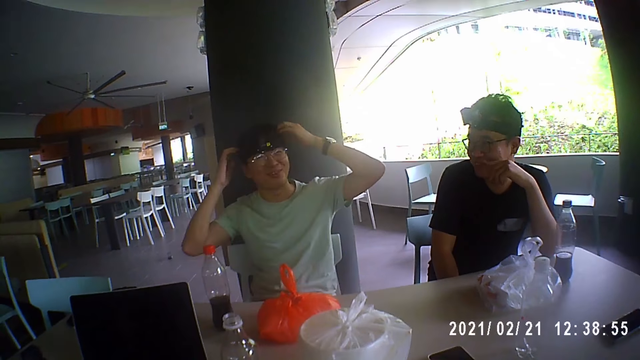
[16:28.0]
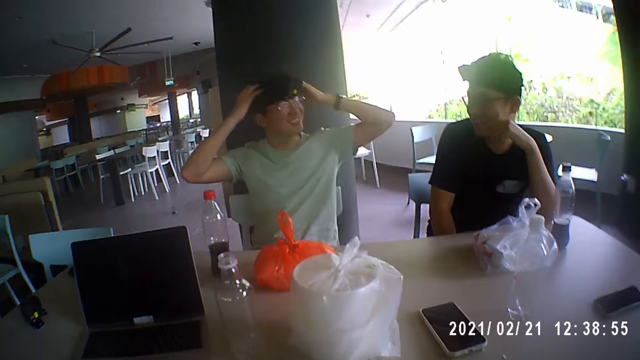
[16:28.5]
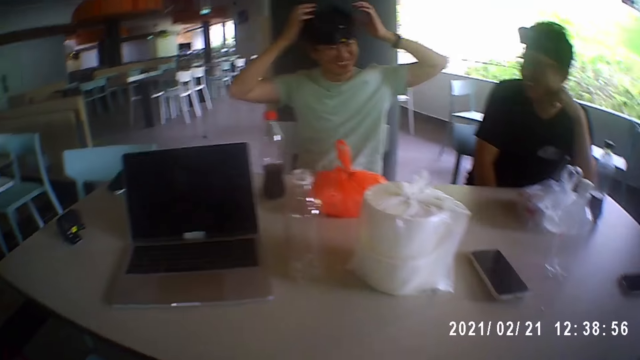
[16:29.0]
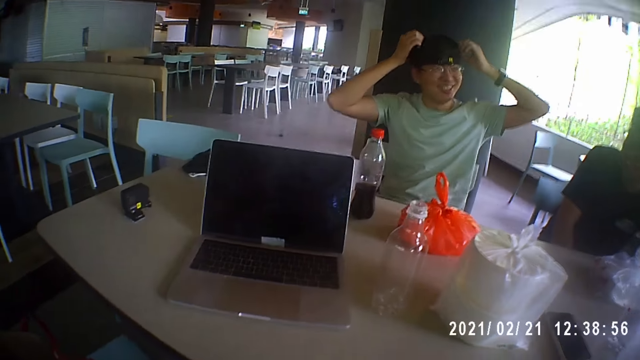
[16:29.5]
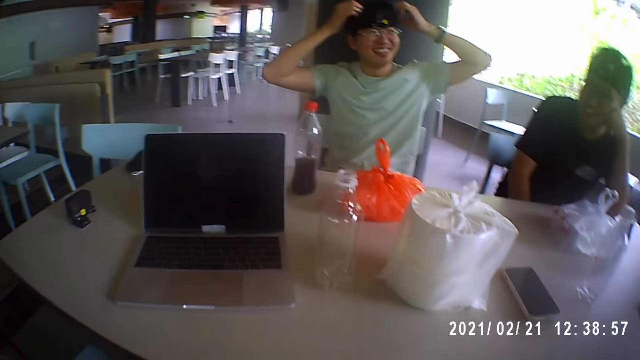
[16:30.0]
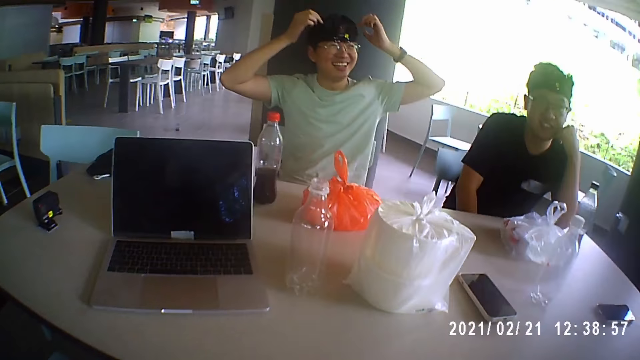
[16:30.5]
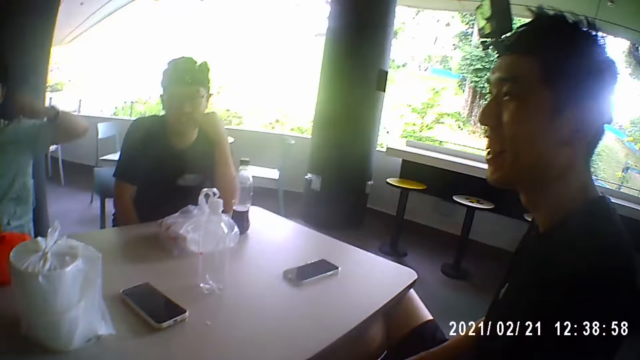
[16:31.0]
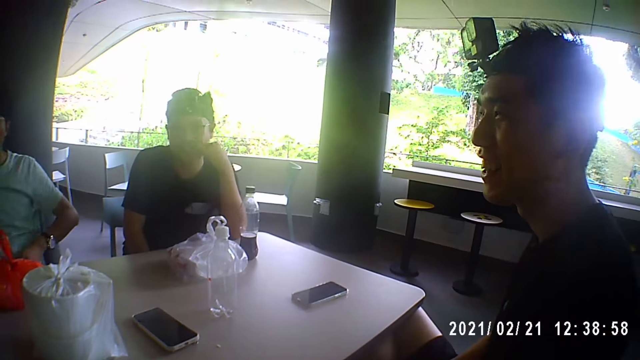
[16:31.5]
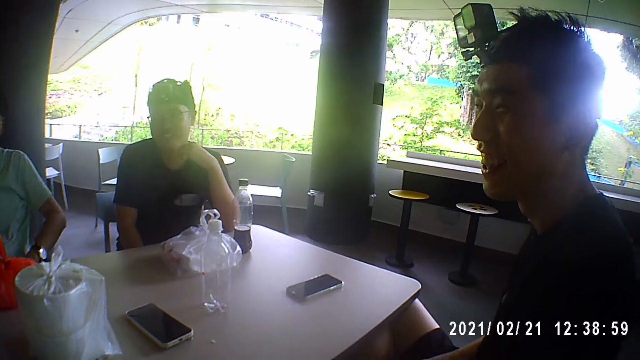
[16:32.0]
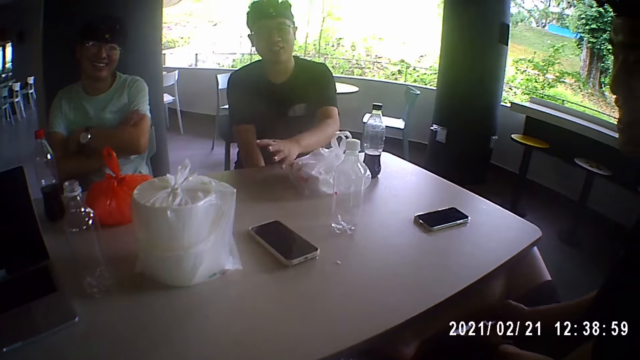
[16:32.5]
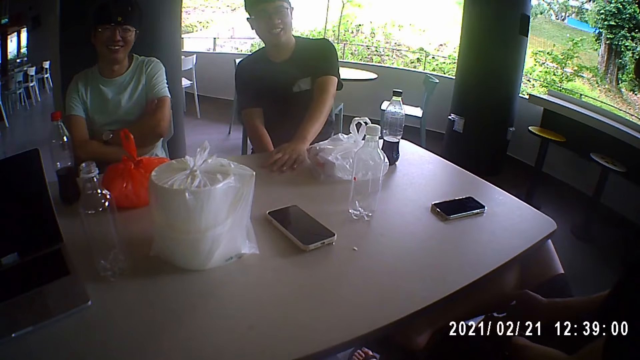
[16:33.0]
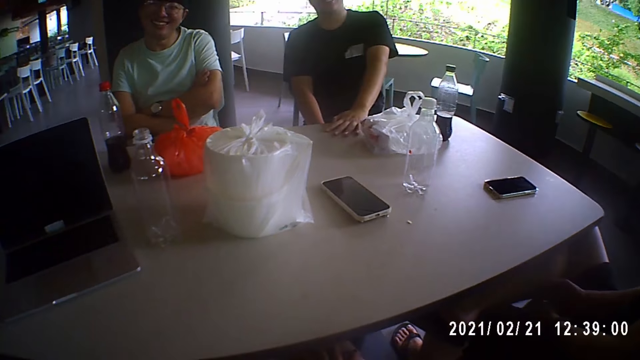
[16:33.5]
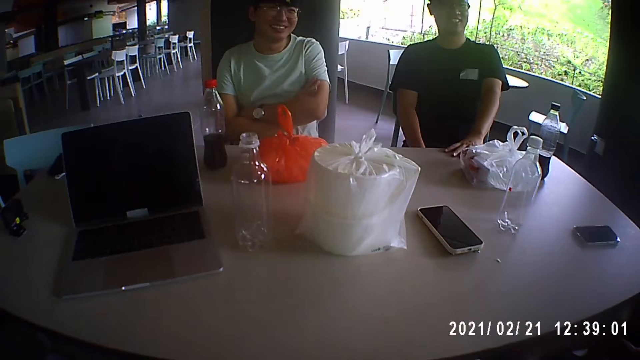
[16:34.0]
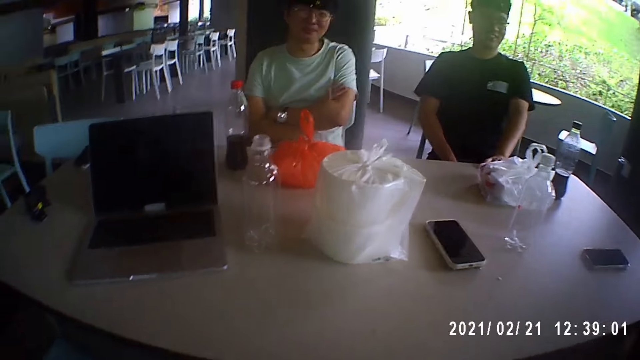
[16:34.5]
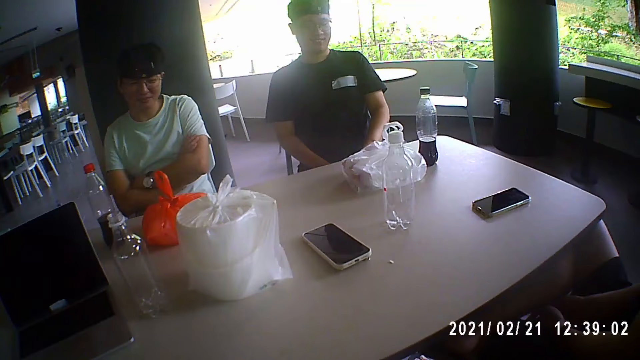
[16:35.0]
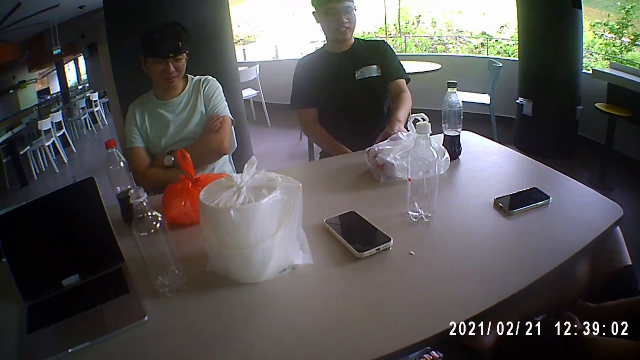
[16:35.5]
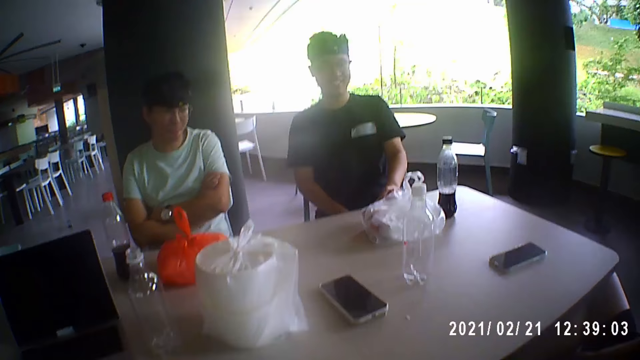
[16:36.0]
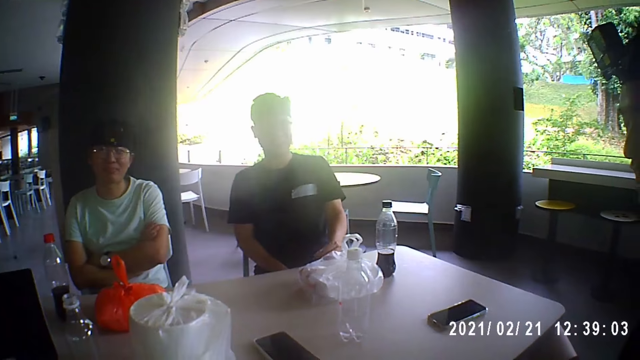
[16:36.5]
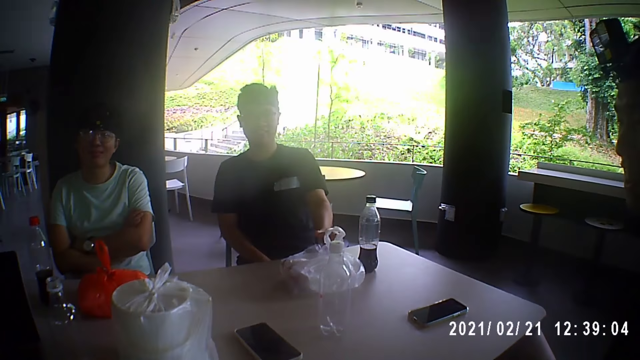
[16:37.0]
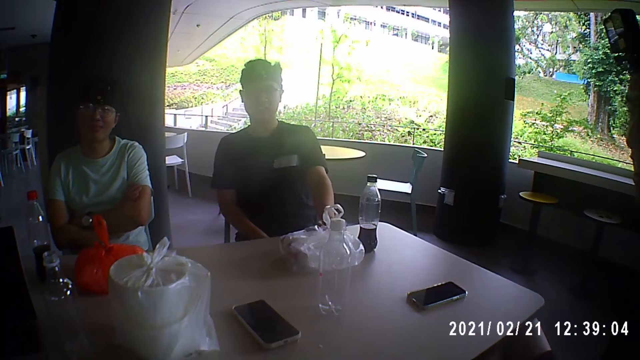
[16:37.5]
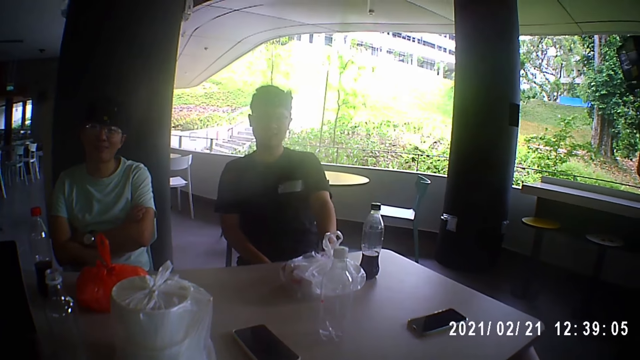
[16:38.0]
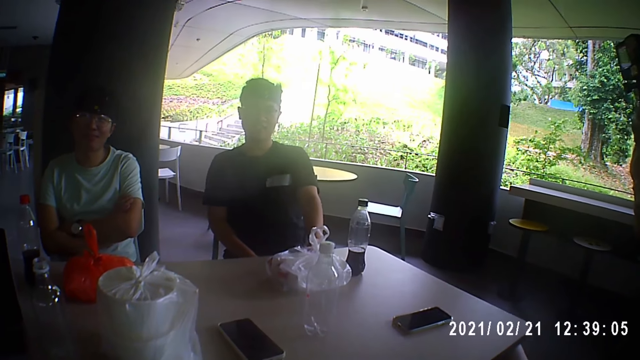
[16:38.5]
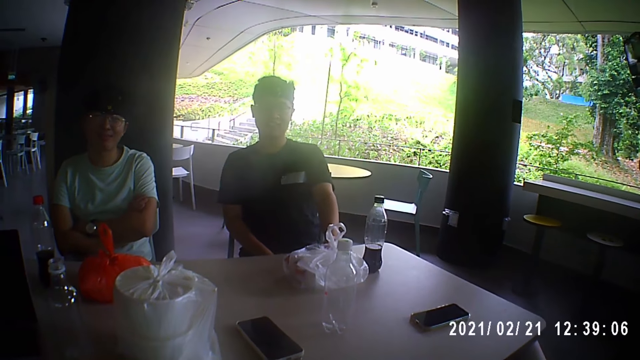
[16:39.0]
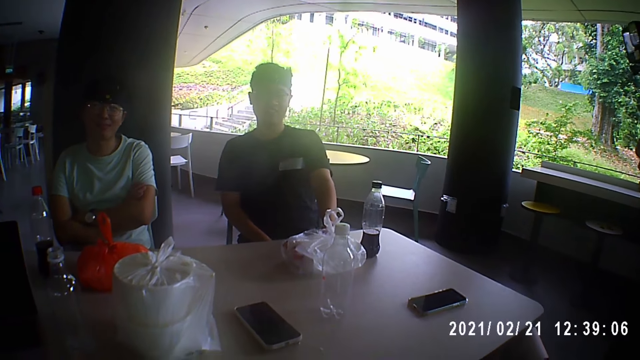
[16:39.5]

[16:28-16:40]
A man touches his hair with both hands. He adjusts his shirt with his left hand. Another man places his left hand on the table and moves his left hand on the table. The camera wearer talks to a man, the first man and a third man. The first man moves a pack of food on the table with his left hand.

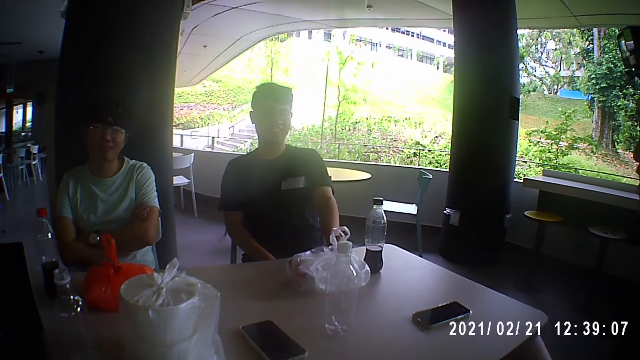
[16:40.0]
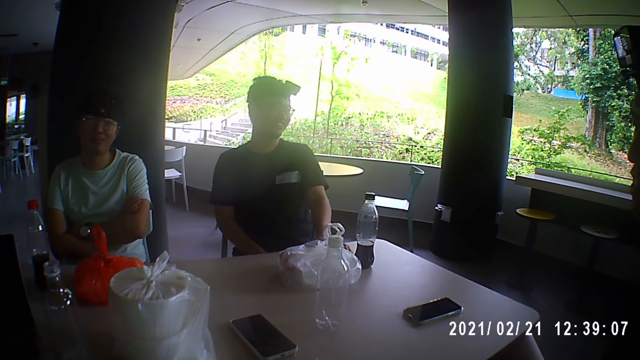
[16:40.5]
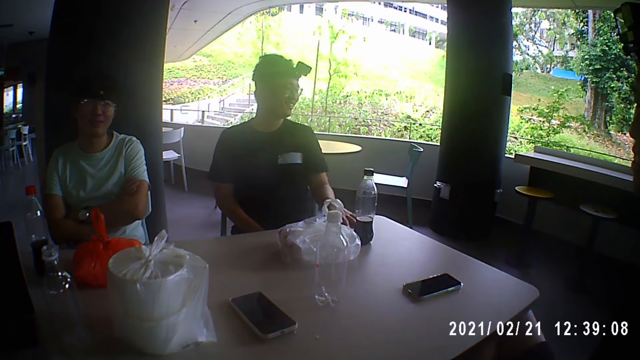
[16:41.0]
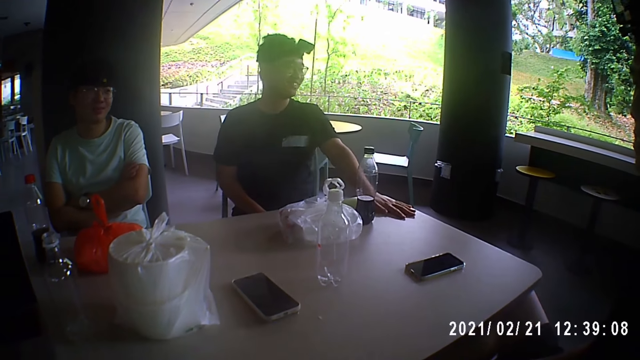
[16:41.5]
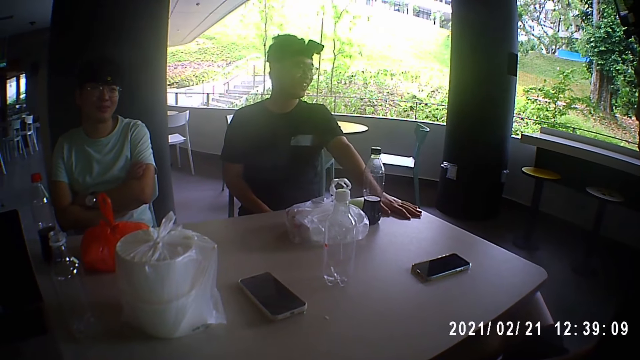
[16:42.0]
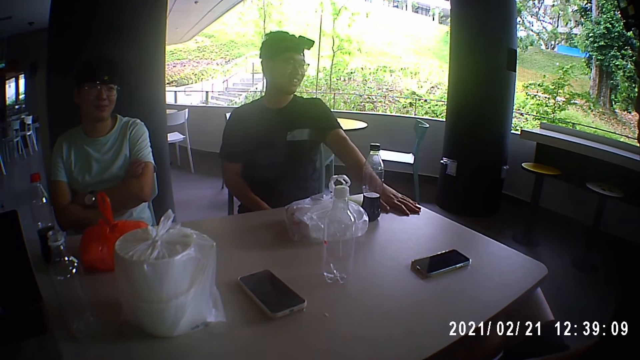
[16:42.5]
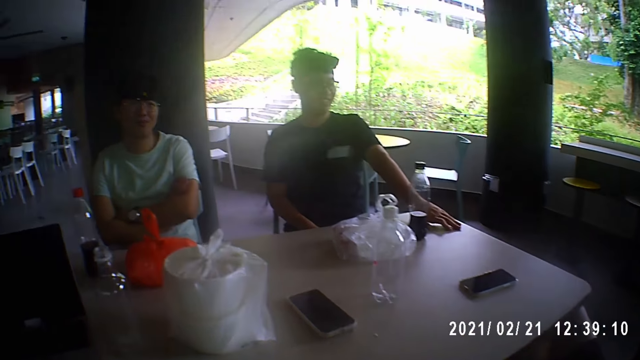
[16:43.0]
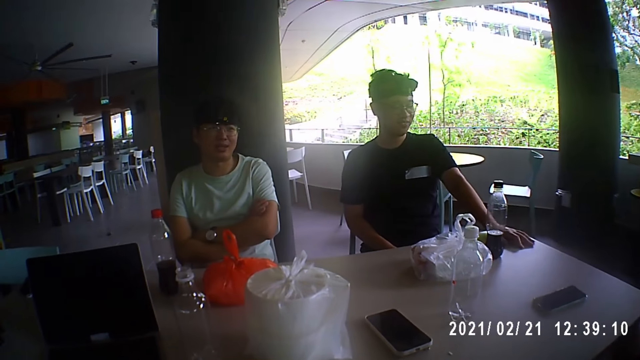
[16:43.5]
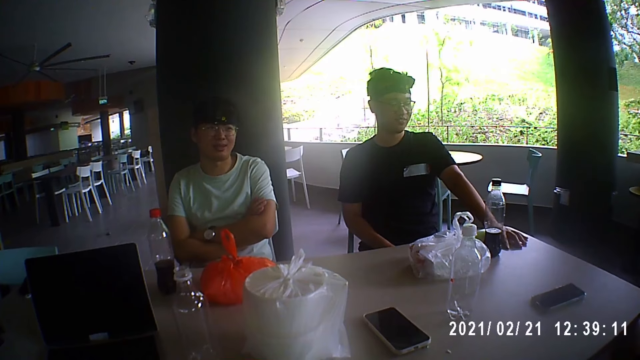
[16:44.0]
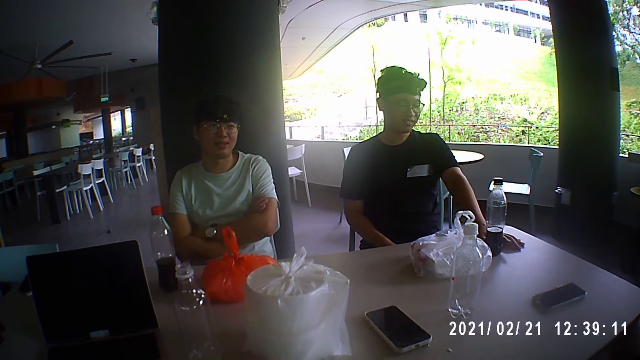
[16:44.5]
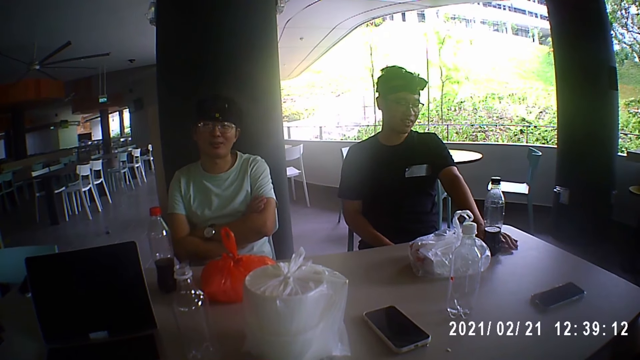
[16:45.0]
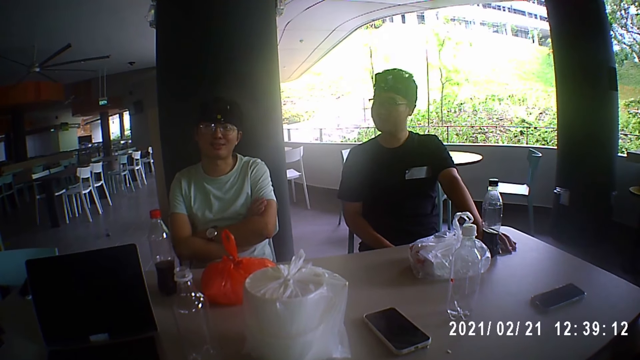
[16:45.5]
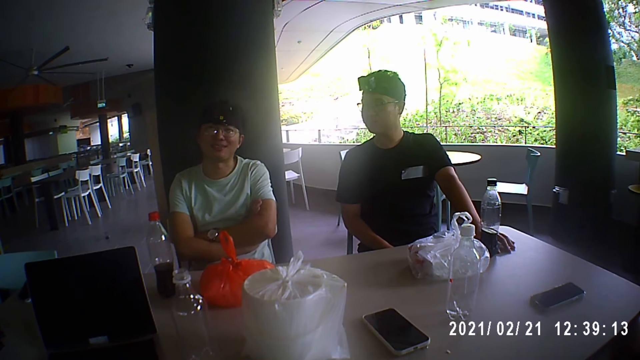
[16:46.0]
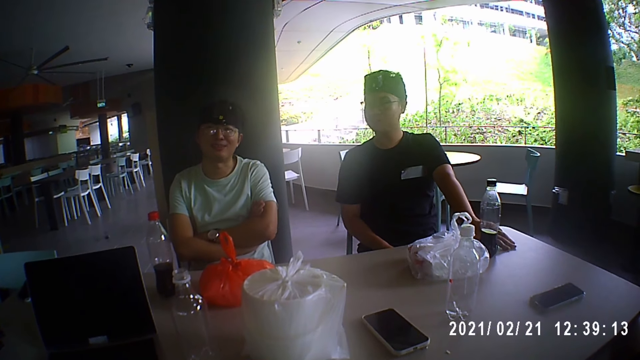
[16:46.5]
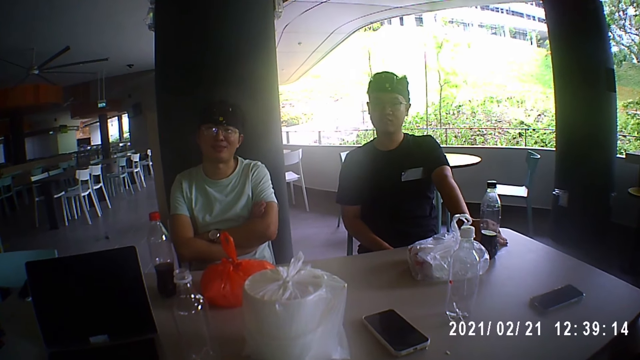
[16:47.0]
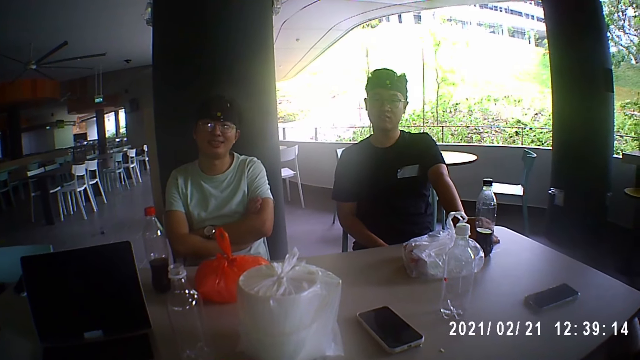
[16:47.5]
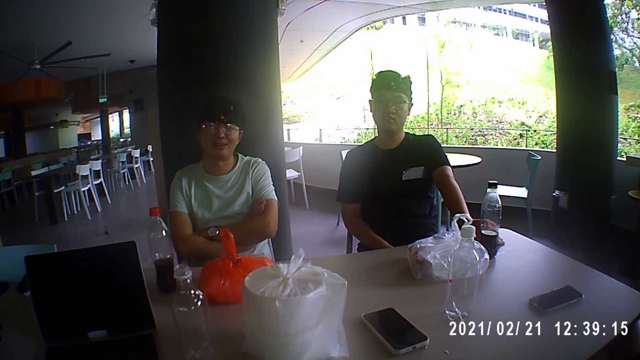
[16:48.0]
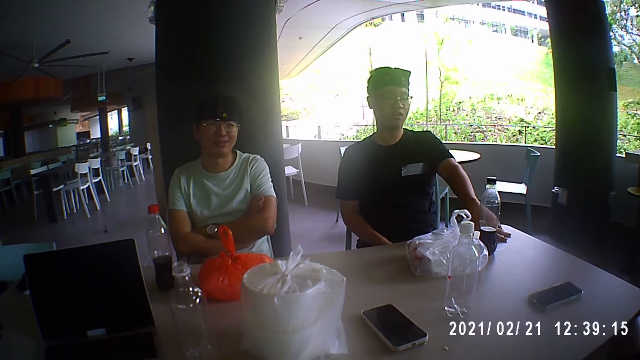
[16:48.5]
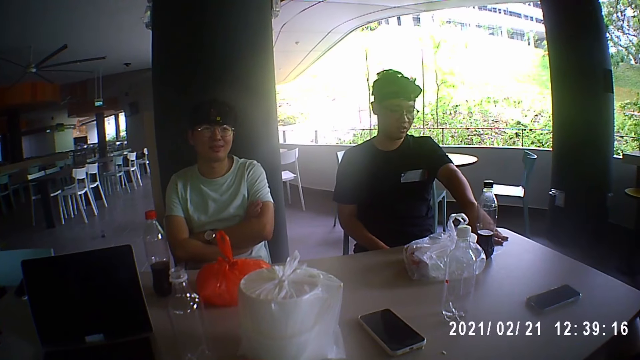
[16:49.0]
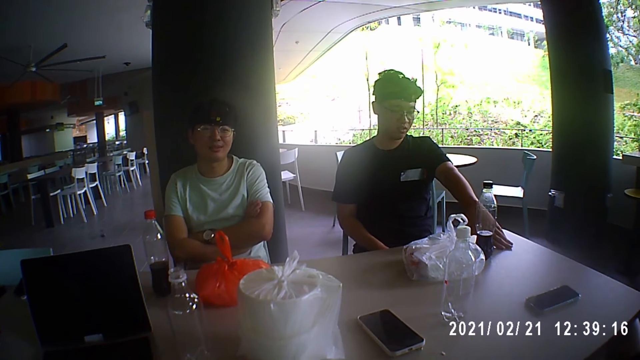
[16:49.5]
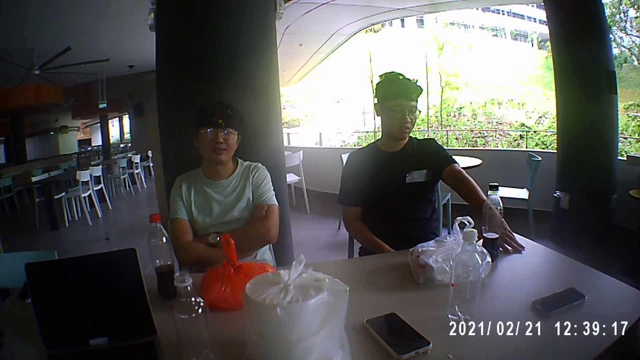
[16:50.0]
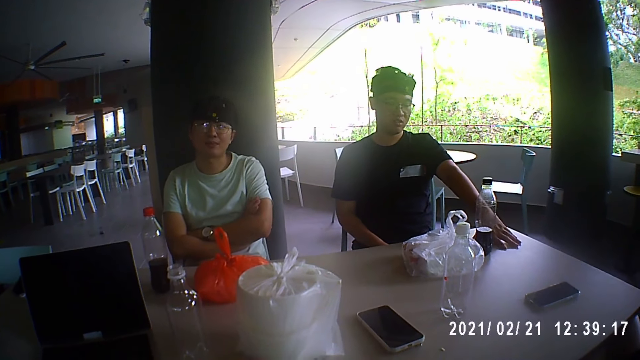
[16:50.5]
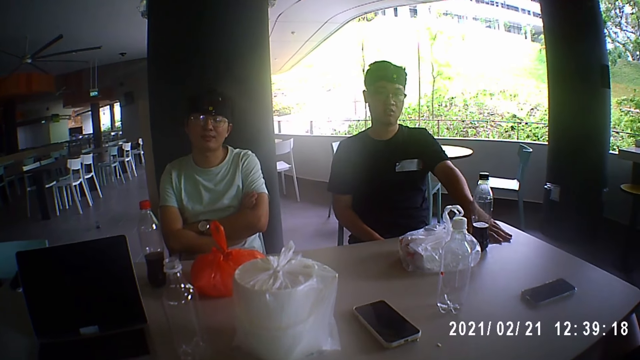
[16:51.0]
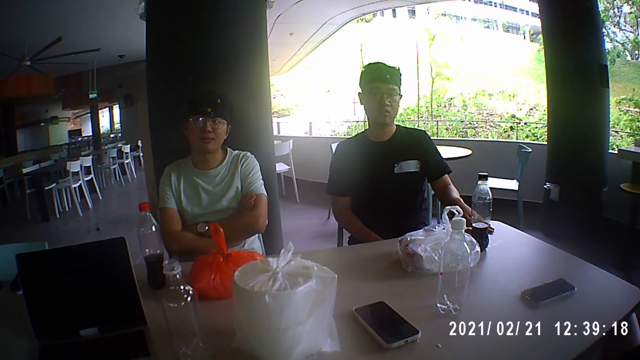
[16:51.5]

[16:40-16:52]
A man places his left hand on the table. He moves his left hand on the table. Another man converses with the camera wearer. The first man touches the bottles of cola on the table with his left hand. He moves his left hand on the table. The camera wearer converses with the other man.
